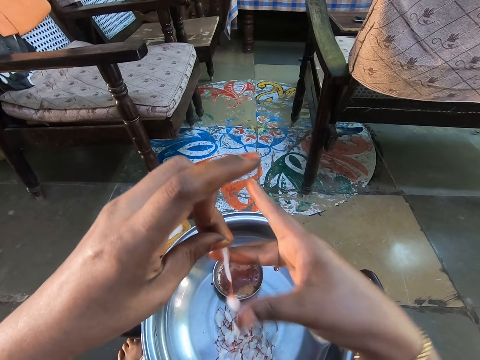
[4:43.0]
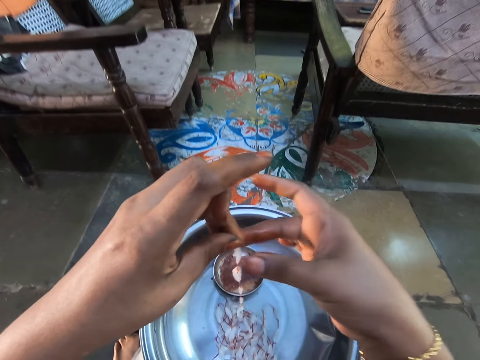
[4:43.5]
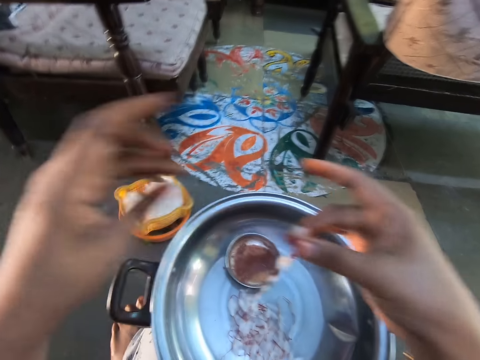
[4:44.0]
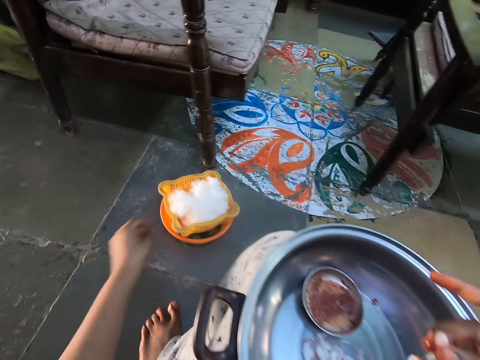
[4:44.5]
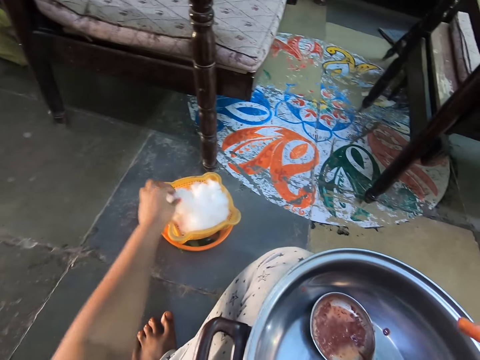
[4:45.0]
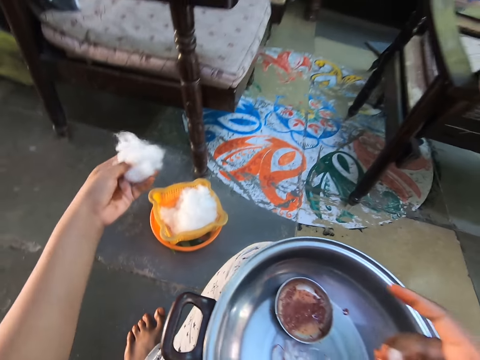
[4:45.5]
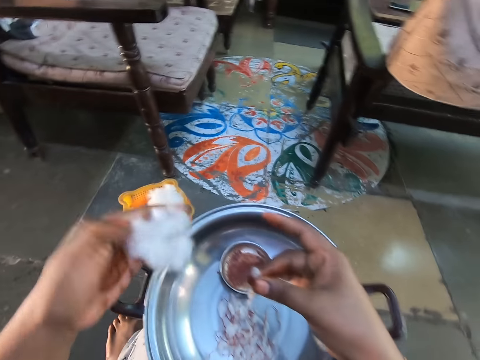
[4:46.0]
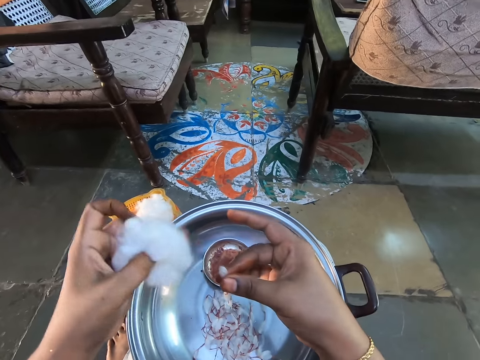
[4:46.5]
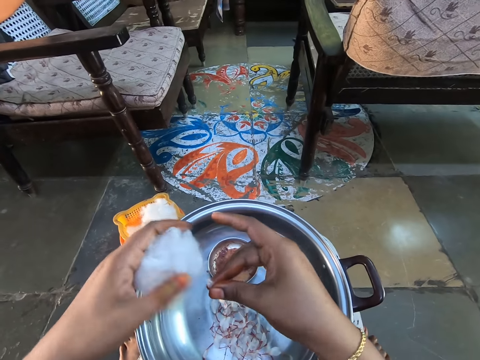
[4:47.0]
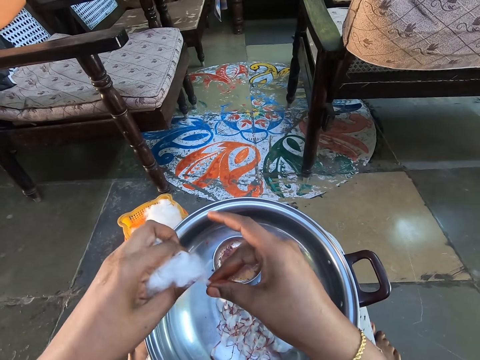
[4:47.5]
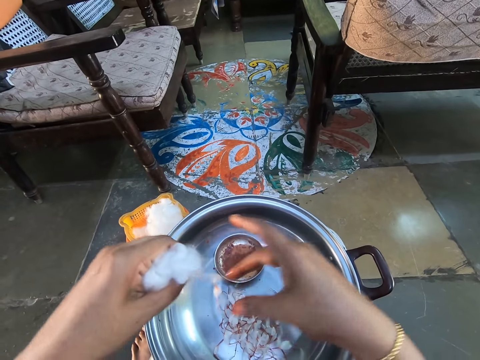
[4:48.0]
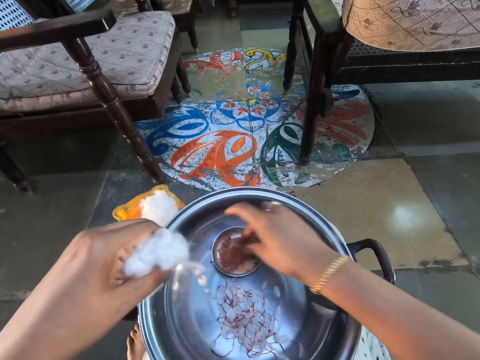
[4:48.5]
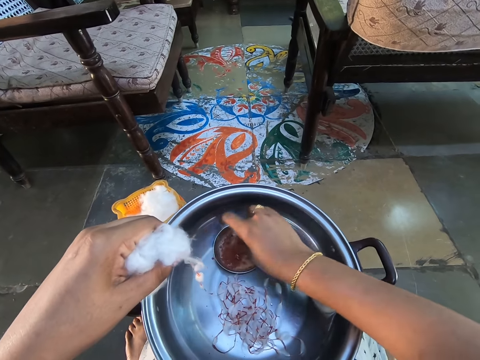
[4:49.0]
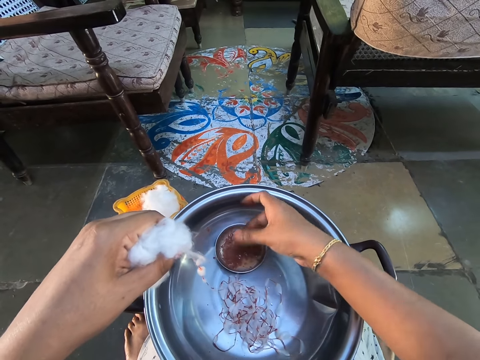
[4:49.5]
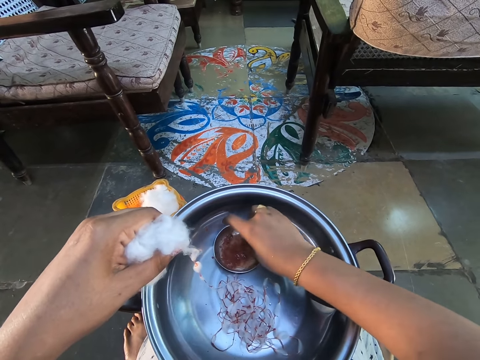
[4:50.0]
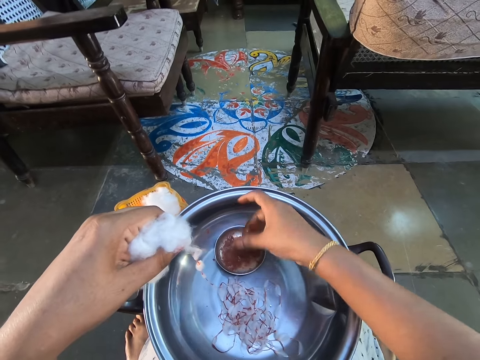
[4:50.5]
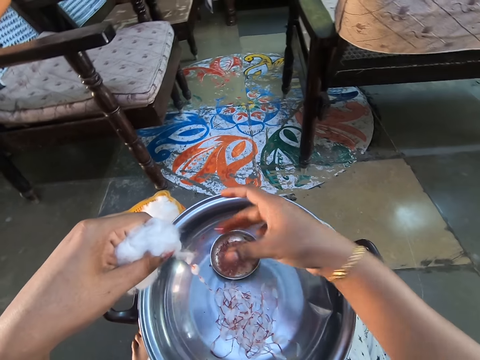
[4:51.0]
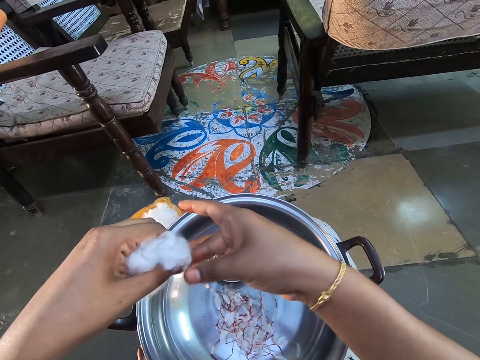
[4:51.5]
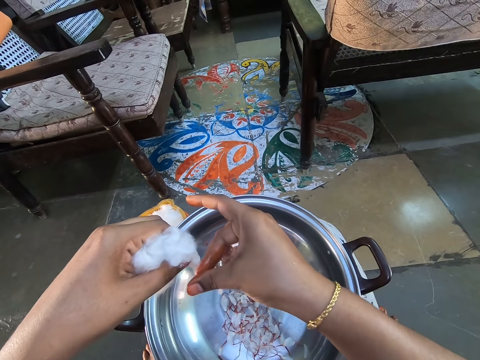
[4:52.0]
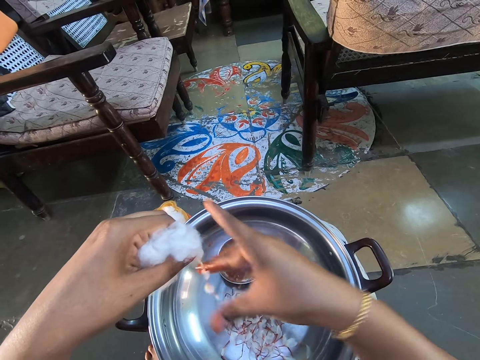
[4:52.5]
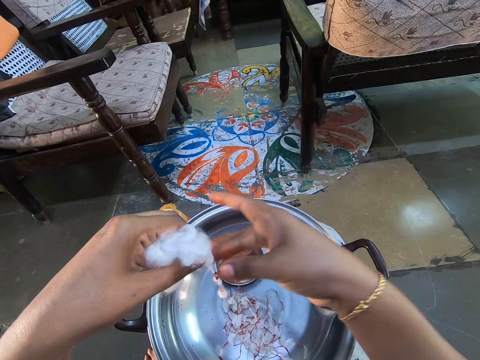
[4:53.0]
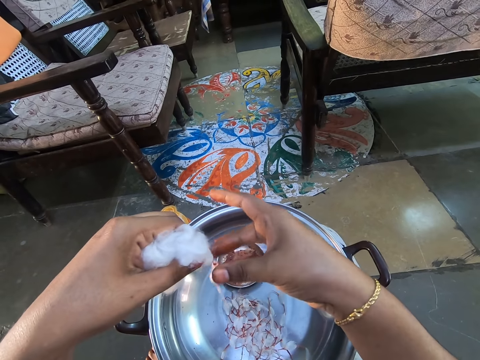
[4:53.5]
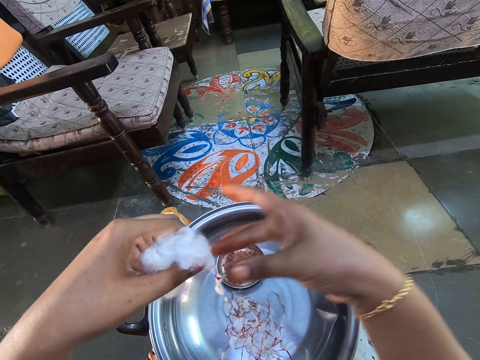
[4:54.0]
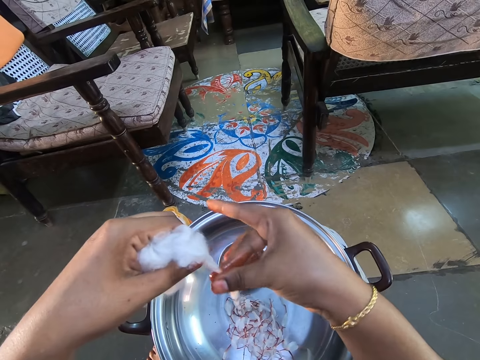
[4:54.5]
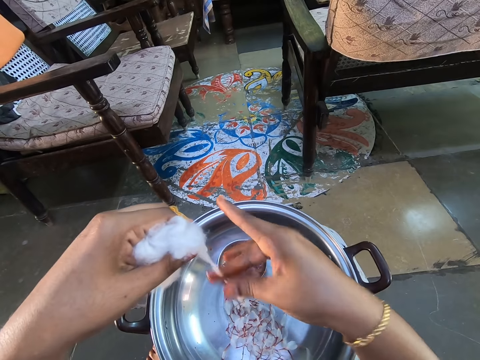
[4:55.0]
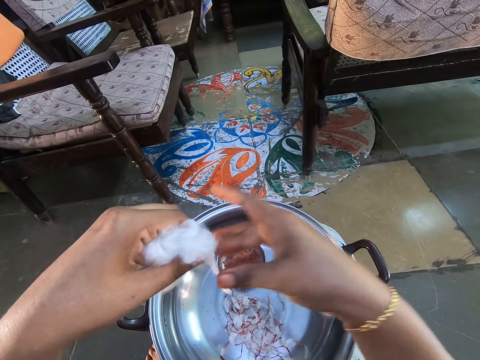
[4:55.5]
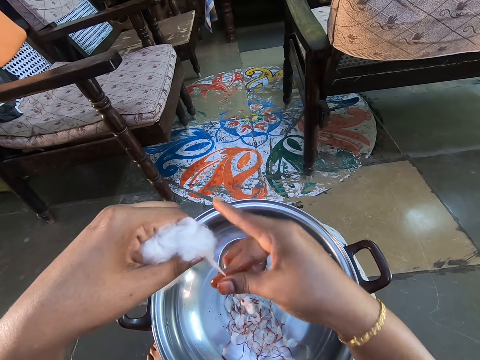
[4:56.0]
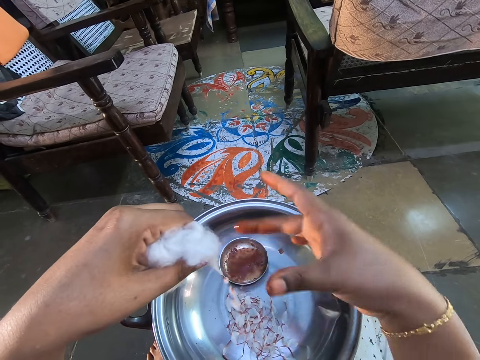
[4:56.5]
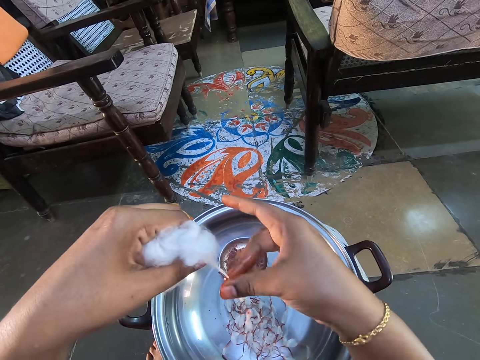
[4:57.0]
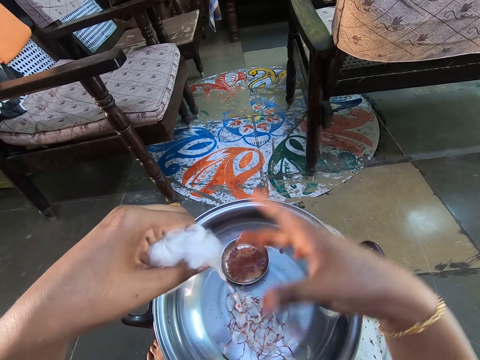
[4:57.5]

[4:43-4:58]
The camera wearer holds the cotton wool with the right hand. They pick the sponge. They hold the cotton wool. They dip fingers in the solution. They stain the brown solution on the cotton wool. They make something.

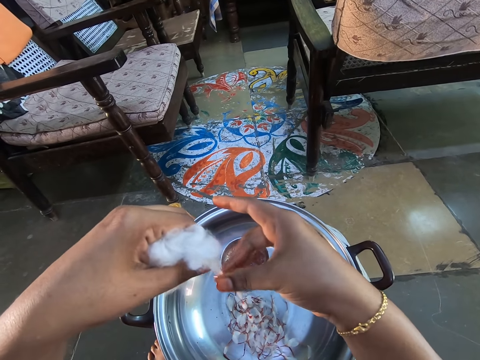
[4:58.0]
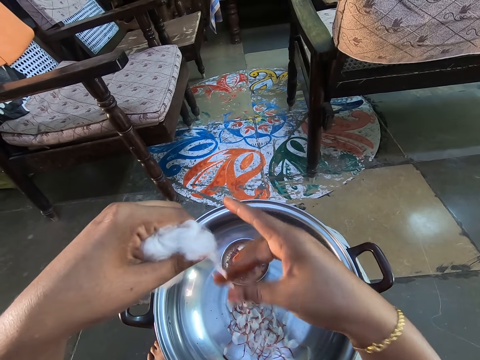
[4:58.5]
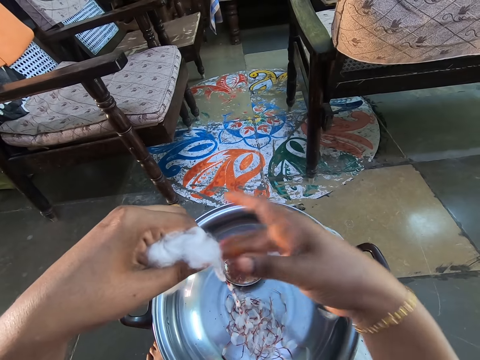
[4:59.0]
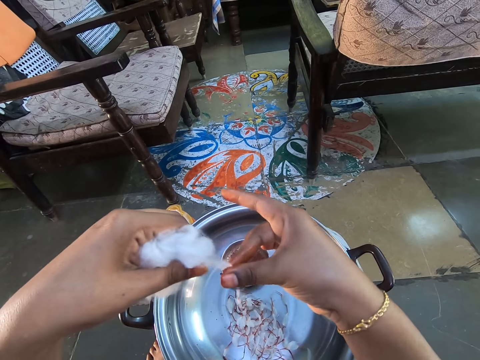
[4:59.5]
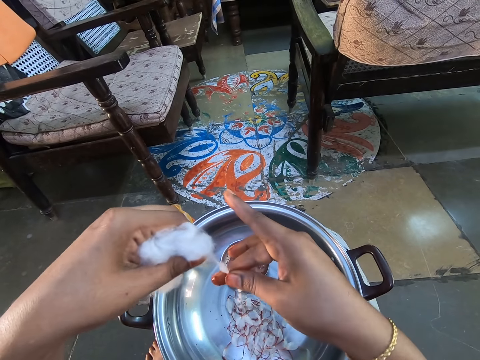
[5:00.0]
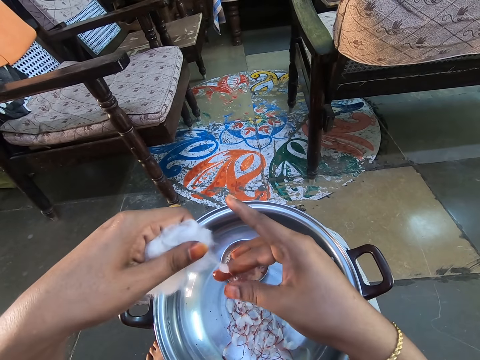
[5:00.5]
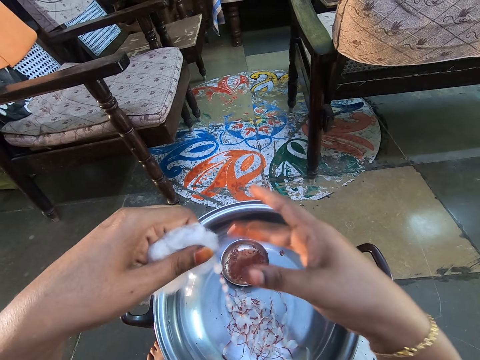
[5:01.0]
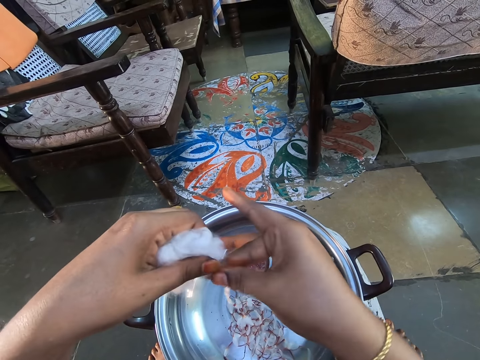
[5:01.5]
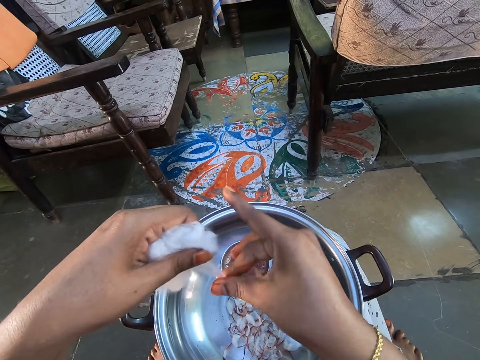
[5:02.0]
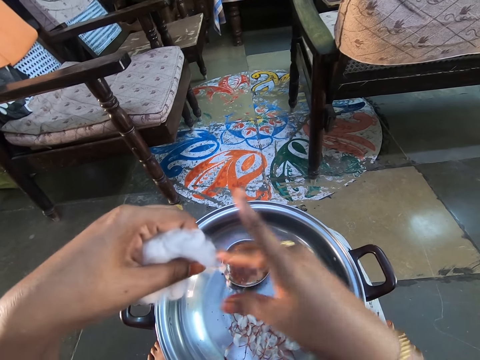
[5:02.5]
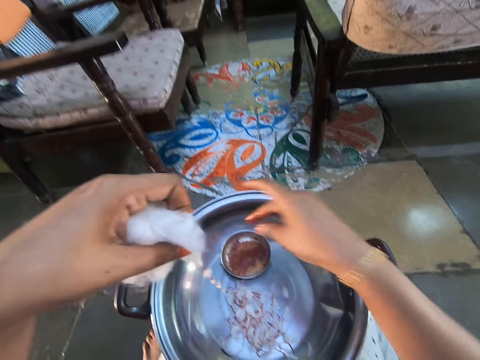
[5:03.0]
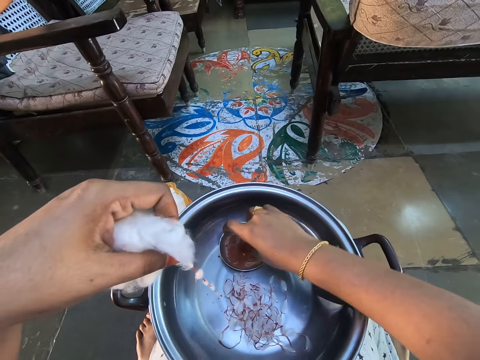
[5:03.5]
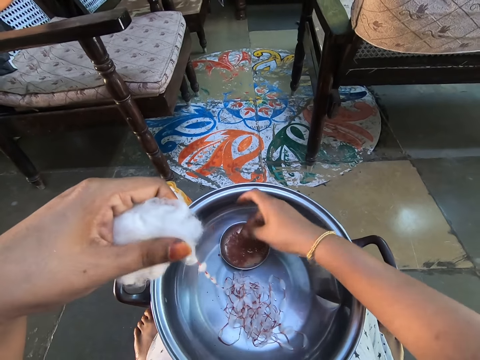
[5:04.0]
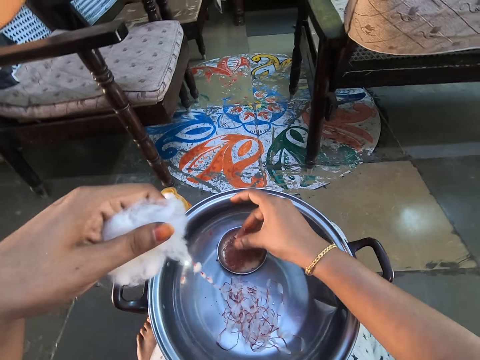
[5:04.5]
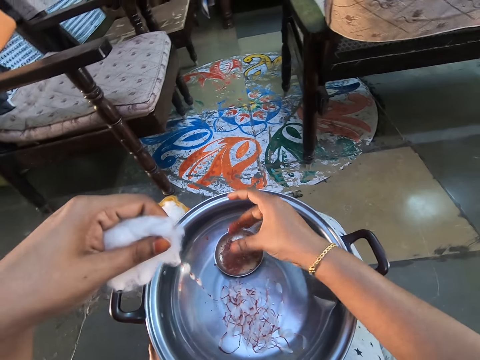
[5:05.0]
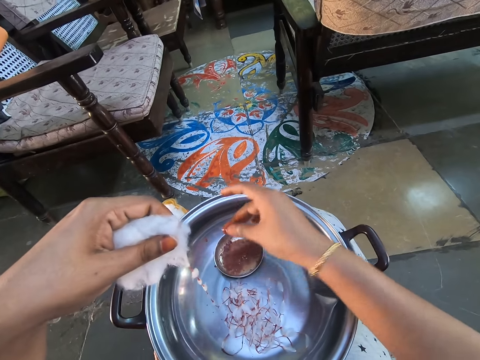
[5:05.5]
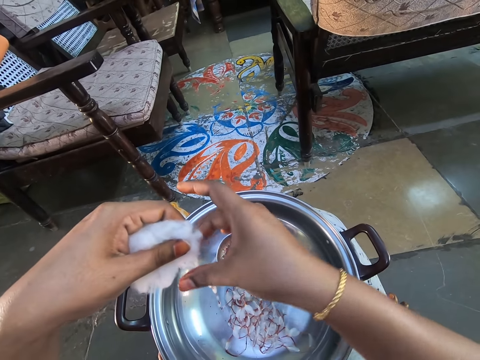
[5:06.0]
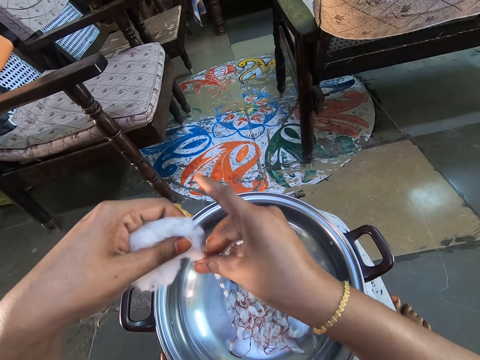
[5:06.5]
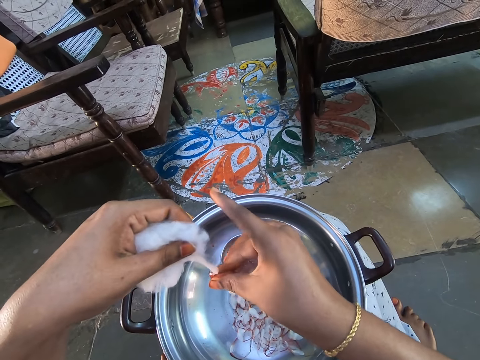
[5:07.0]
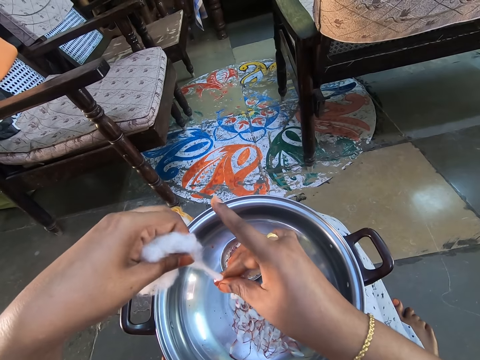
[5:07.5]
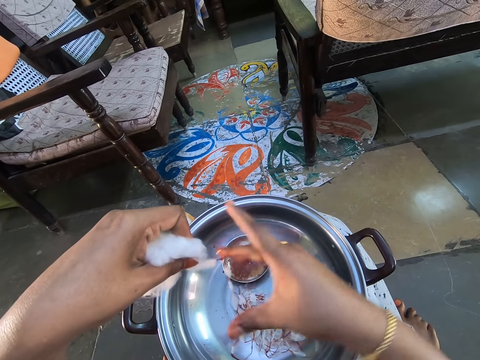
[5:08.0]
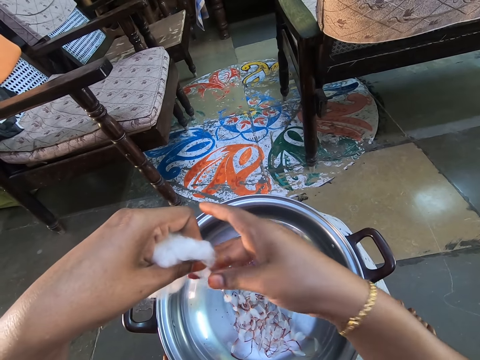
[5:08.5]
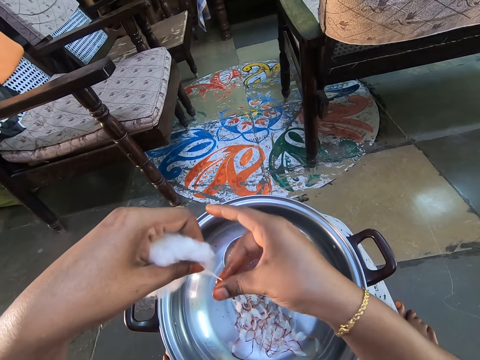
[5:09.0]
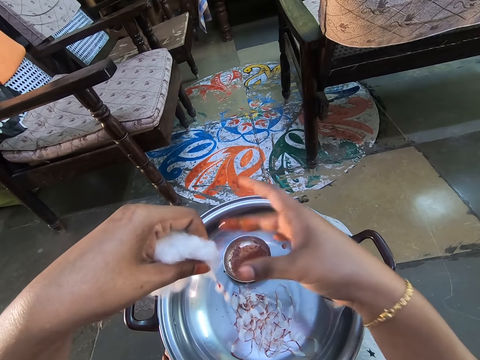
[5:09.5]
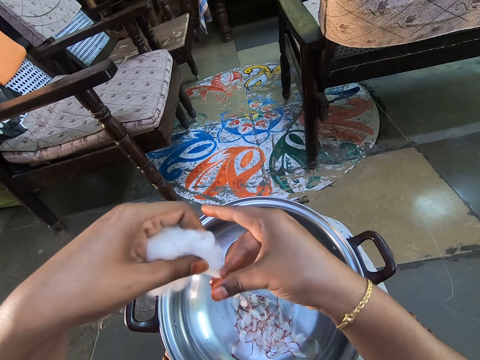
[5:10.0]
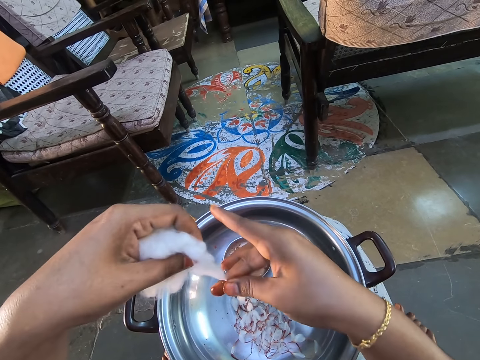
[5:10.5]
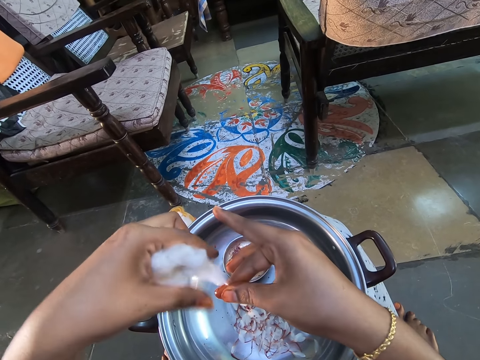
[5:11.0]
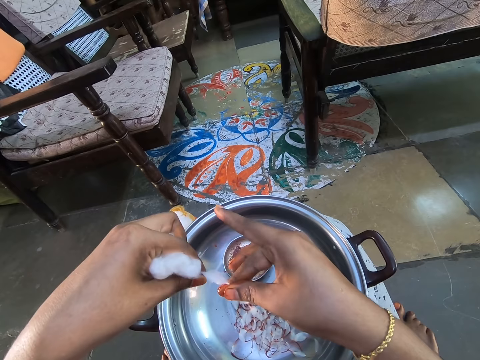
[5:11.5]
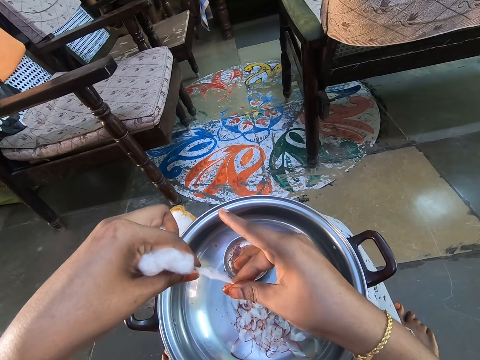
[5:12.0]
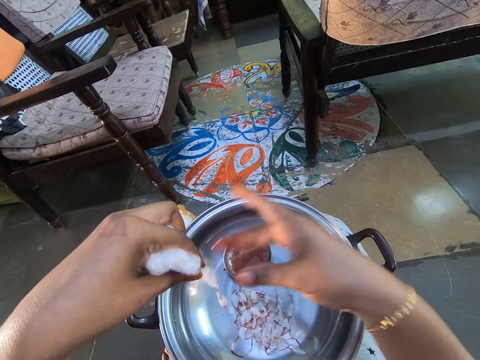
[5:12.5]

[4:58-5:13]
The camera wearer dips fingers in the solution. They make something. They stain the brown solution on the cotton wool.
